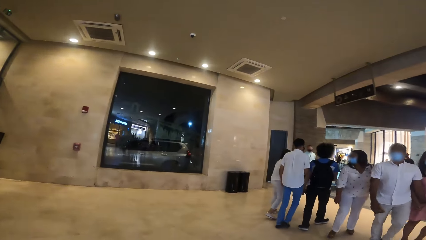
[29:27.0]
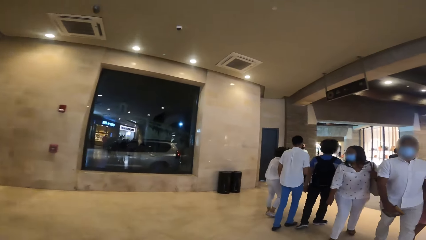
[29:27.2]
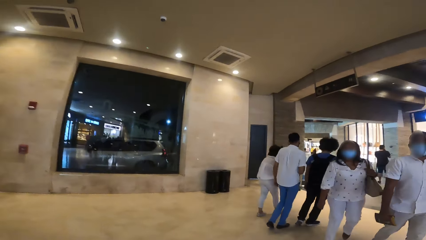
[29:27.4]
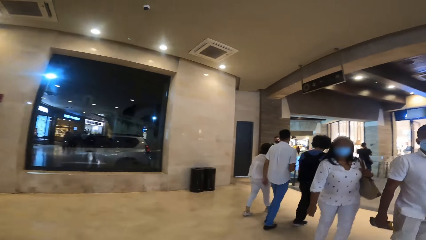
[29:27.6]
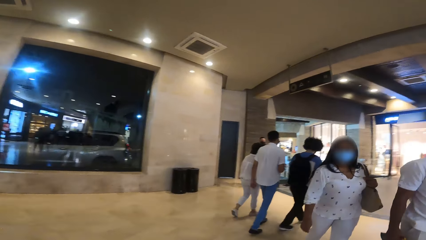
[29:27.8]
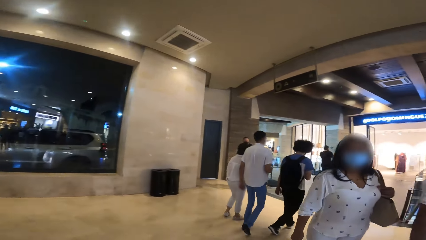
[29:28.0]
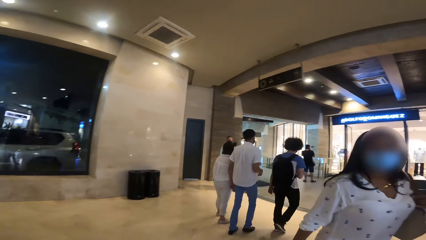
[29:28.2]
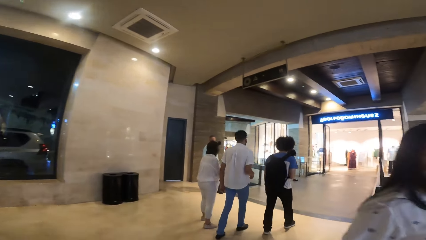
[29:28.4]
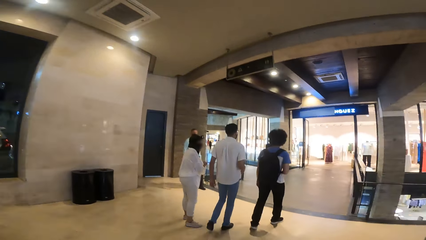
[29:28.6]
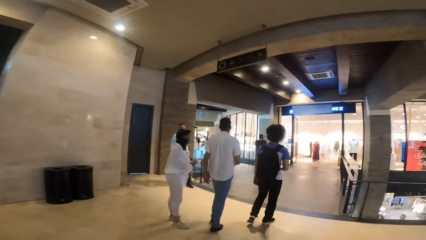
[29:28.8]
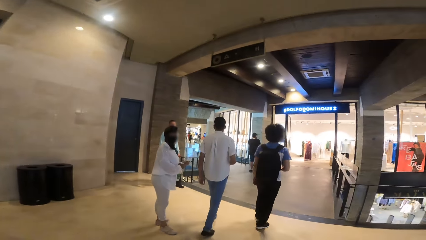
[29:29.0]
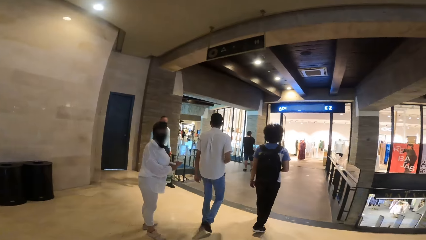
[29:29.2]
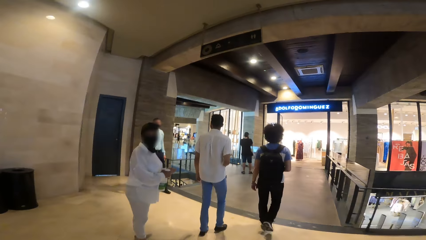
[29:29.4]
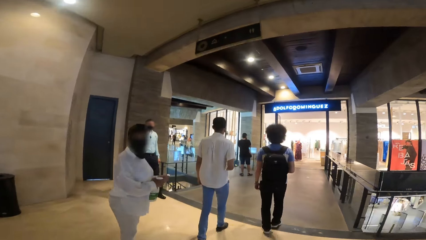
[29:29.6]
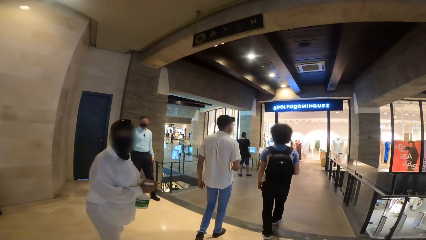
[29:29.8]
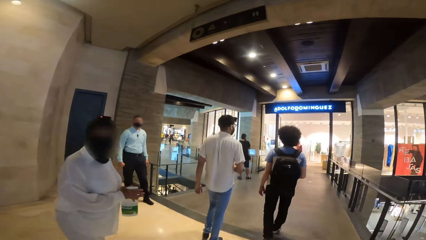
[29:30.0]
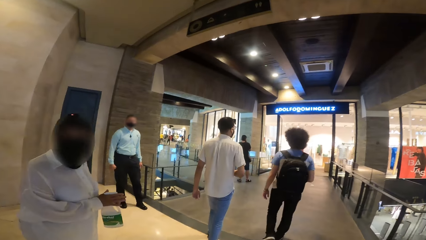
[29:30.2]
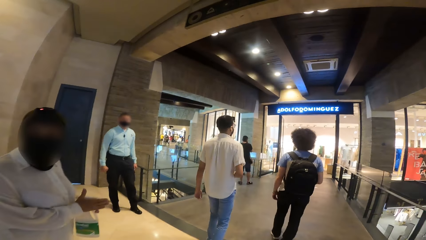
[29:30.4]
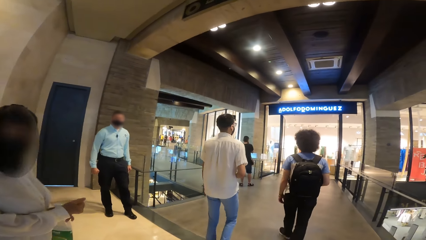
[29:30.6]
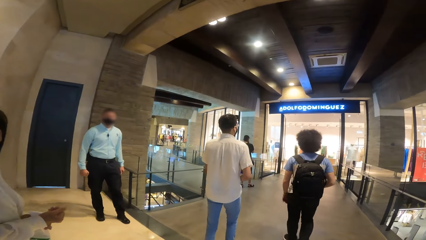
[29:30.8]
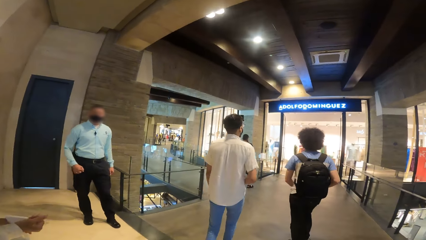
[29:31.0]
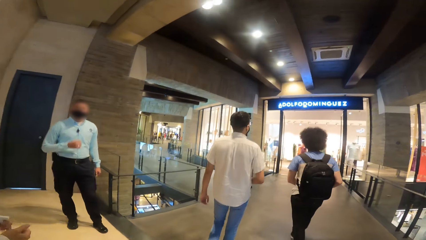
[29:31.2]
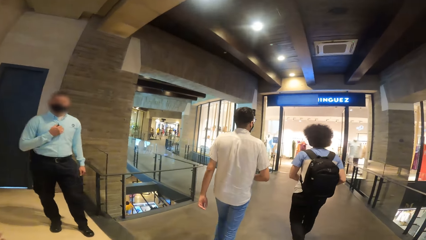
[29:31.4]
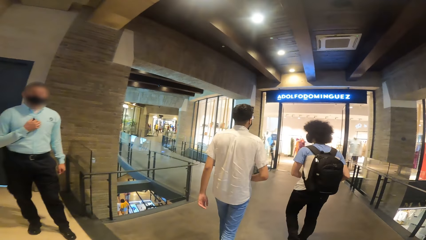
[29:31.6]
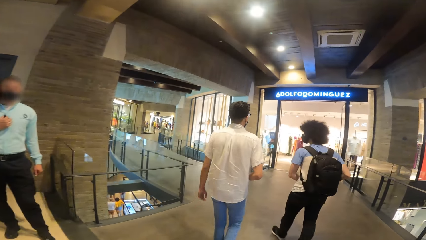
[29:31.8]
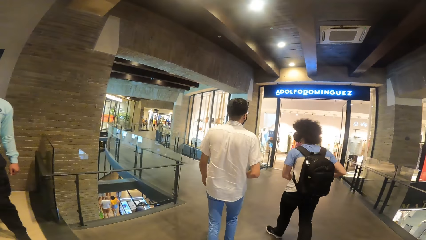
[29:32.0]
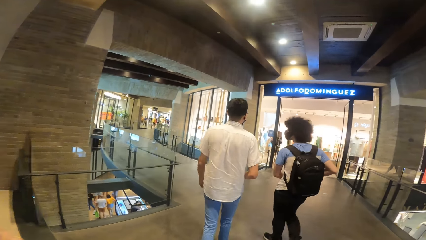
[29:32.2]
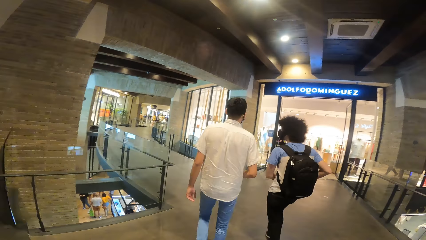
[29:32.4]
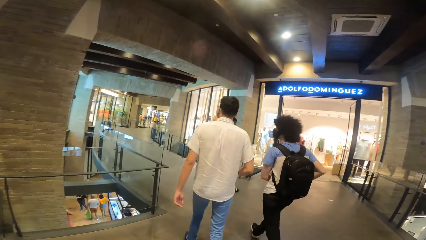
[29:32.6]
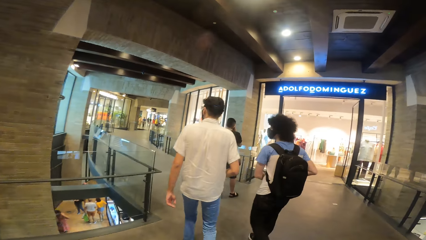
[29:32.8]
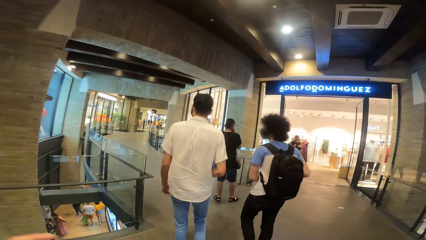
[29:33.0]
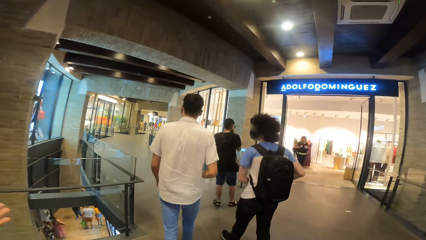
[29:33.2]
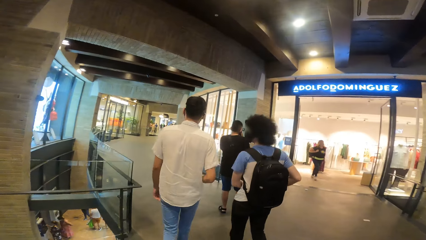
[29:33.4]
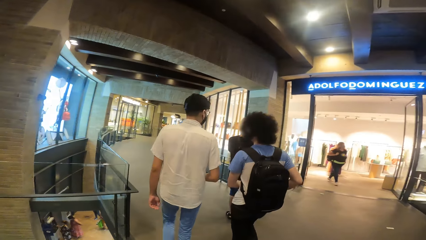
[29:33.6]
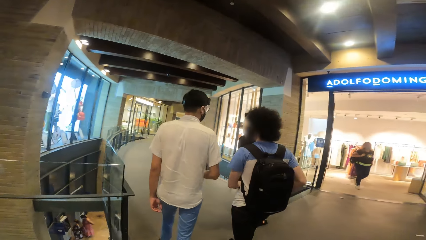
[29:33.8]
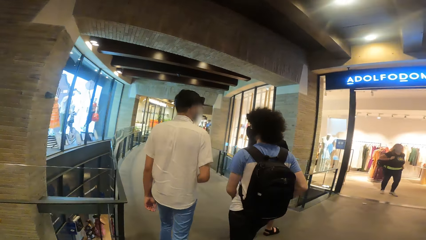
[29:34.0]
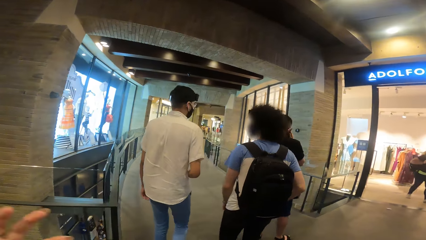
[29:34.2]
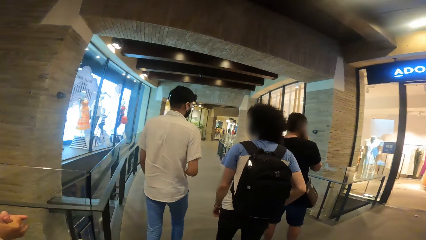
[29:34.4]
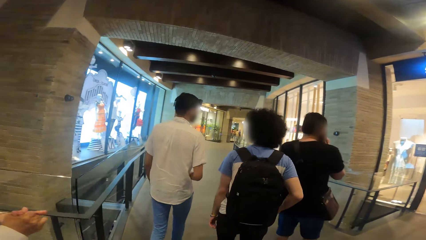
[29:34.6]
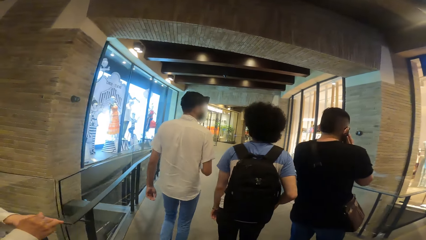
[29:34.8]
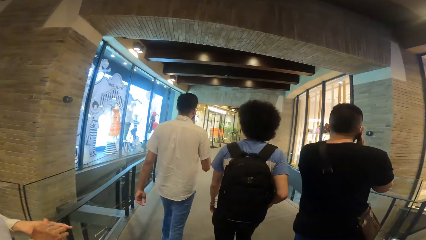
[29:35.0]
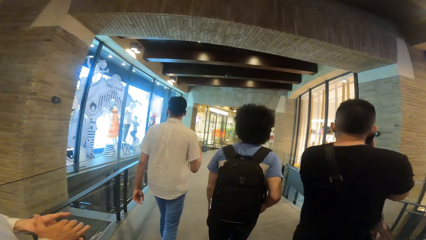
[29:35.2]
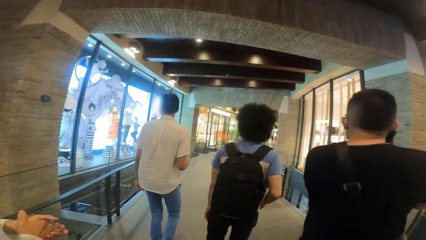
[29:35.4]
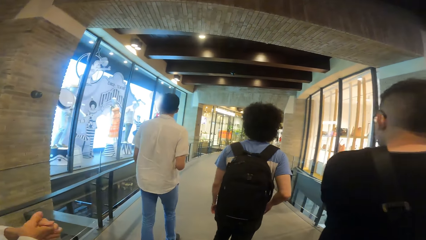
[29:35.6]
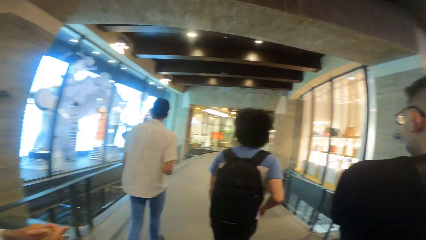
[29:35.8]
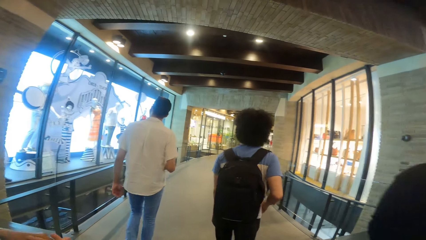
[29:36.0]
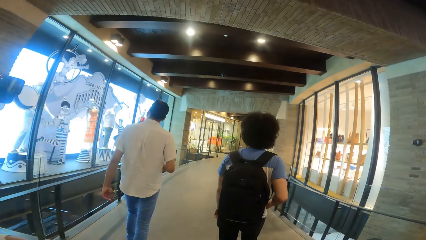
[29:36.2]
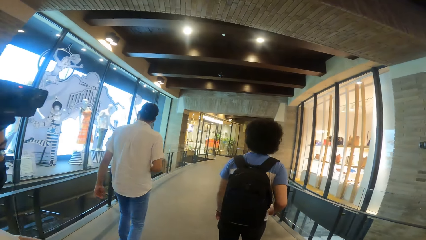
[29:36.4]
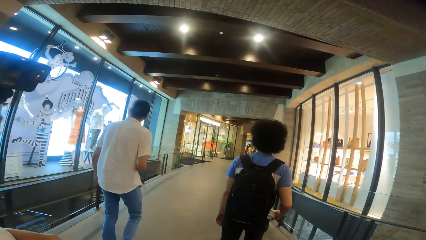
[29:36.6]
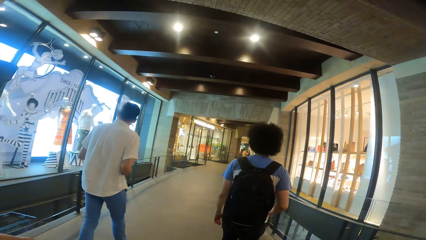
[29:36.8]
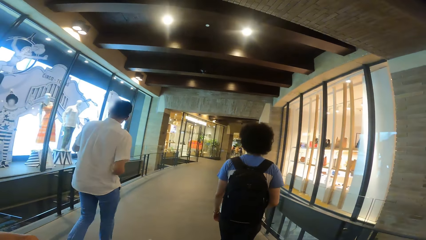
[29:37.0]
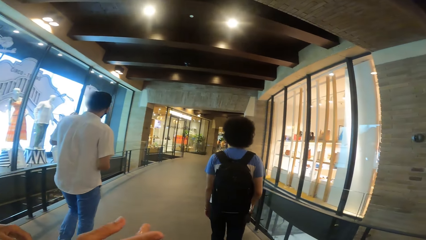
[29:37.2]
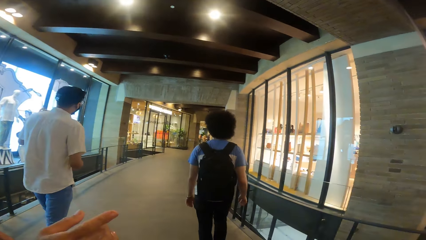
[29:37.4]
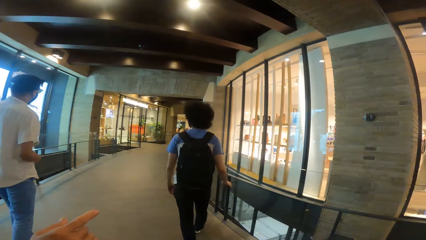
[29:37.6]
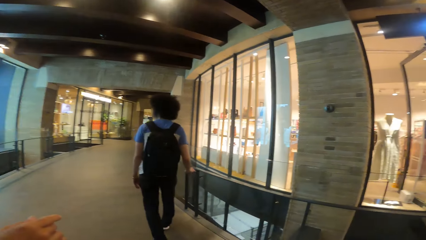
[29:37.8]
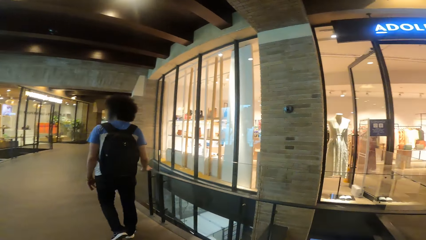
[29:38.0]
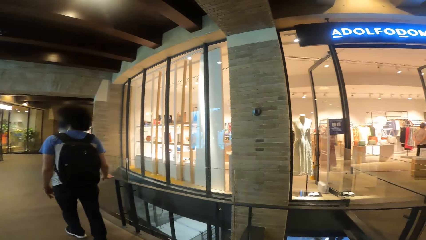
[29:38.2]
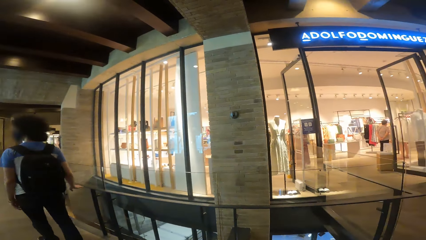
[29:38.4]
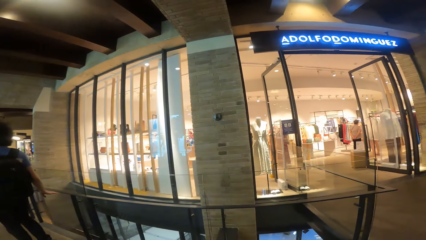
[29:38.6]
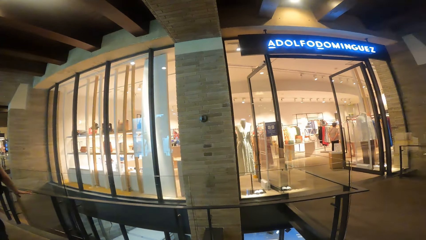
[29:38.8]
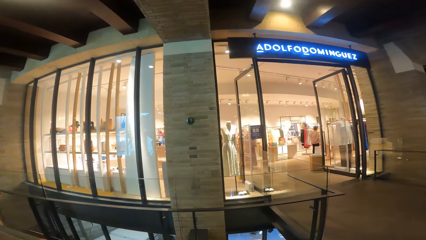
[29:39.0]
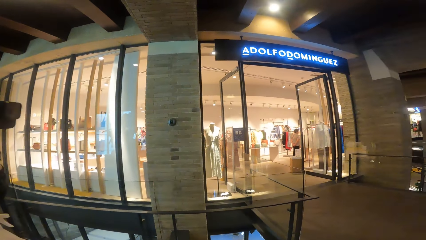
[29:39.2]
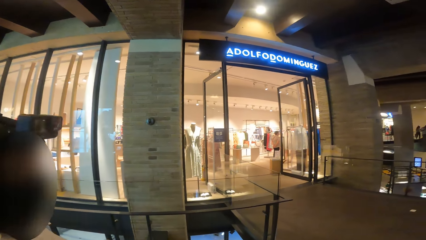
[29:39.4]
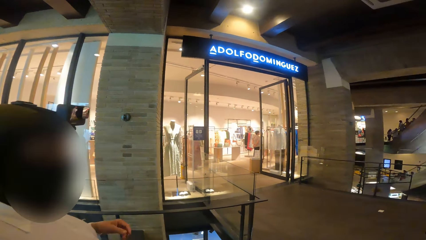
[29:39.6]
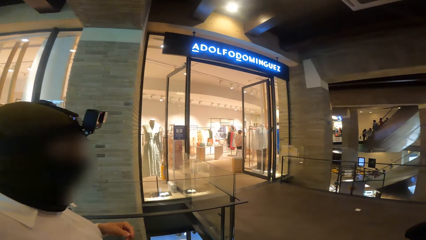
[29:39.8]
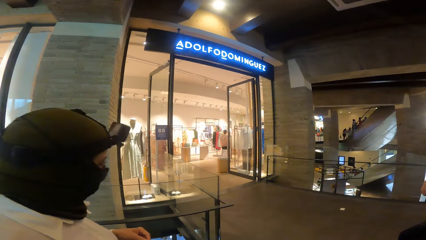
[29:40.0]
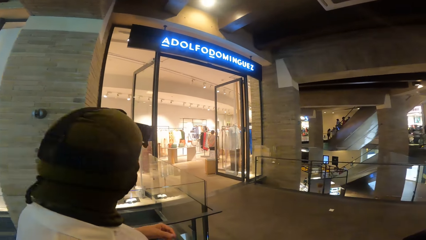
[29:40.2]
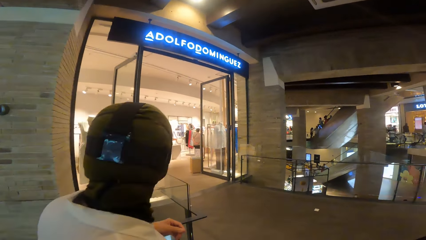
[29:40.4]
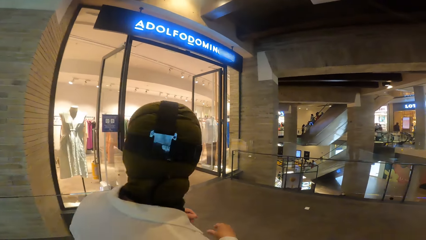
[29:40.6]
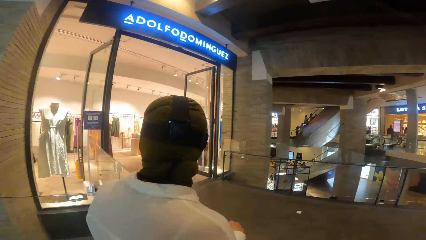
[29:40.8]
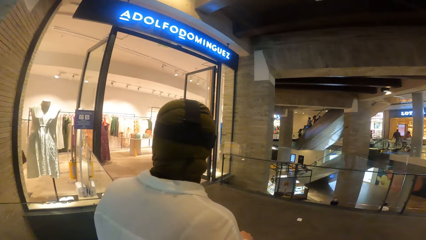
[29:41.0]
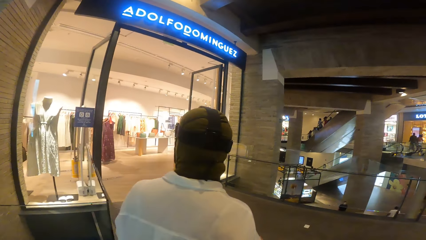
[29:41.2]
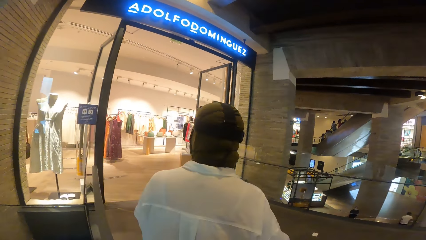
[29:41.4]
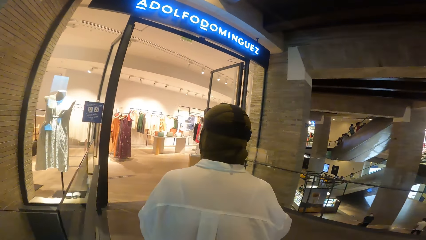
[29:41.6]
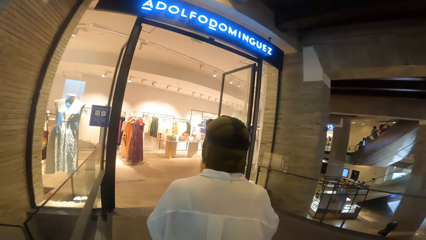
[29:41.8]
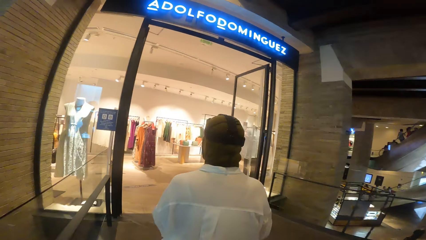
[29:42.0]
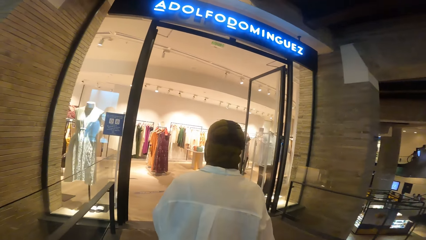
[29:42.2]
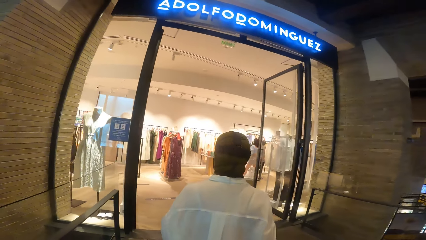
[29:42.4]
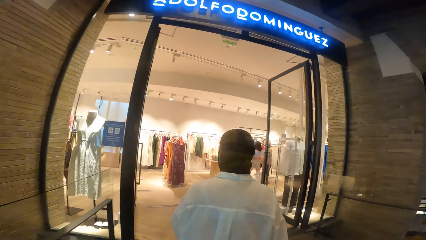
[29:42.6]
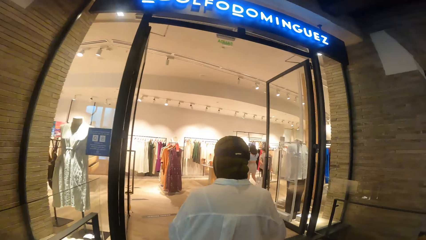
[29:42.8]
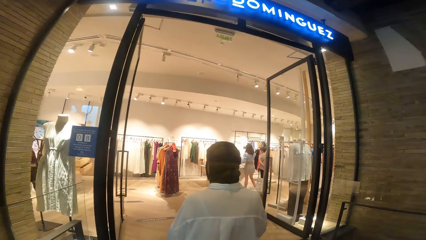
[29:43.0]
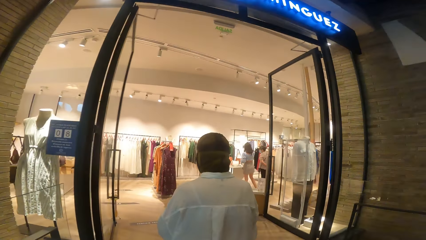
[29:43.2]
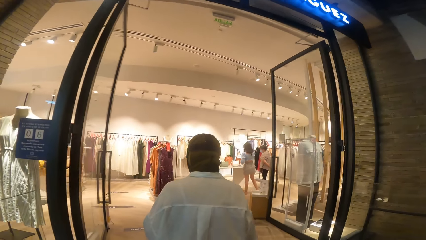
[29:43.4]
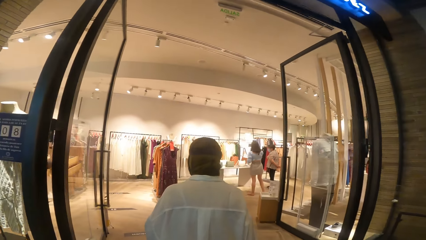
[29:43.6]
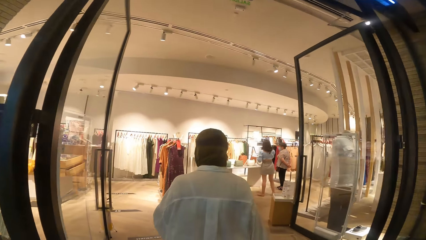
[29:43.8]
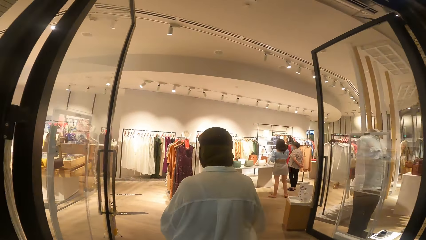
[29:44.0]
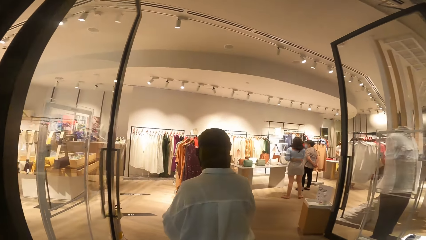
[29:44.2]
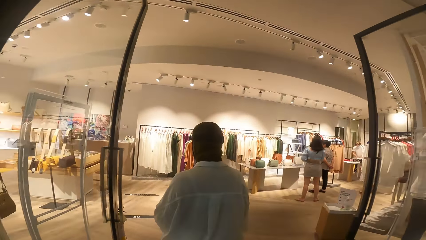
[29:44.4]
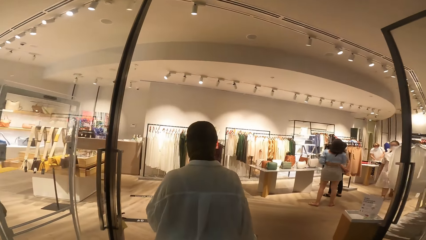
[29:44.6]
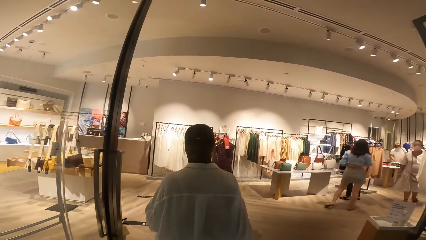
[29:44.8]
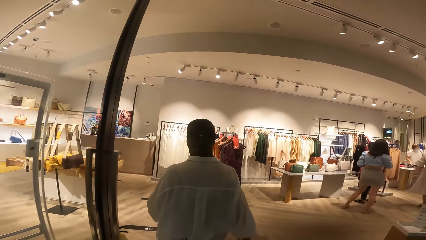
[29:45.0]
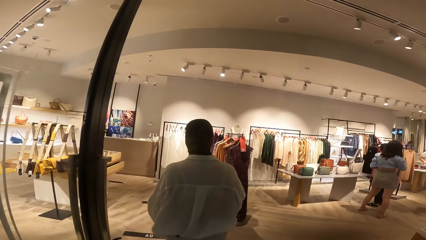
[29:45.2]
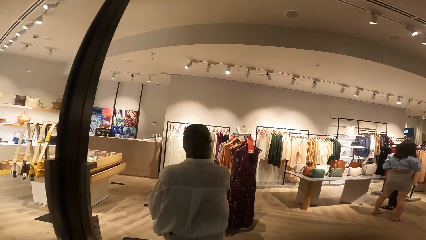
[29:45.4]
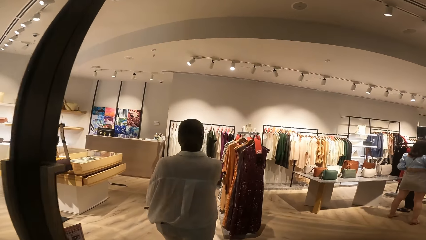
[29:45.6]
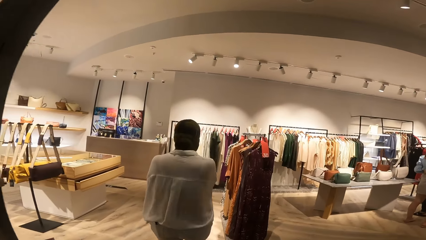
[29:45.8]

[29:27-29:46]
The camera wearer interacts with a woman. They turn. The woman enters a clothing store from the hallway of the shopping mall. The camera wearer enters the clothing store from the hallway of the shopping mall.
